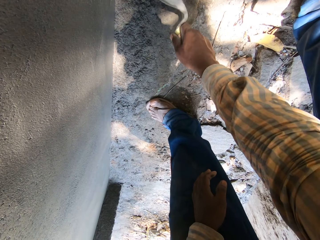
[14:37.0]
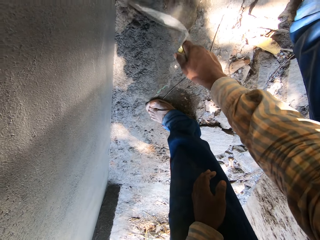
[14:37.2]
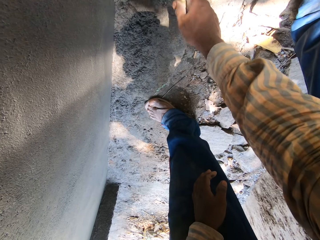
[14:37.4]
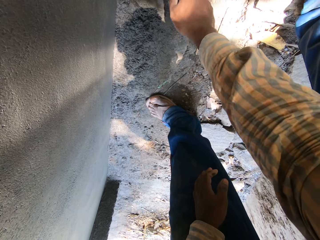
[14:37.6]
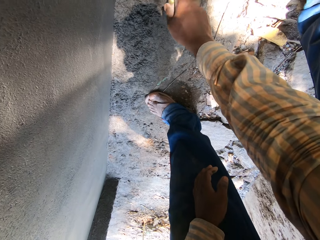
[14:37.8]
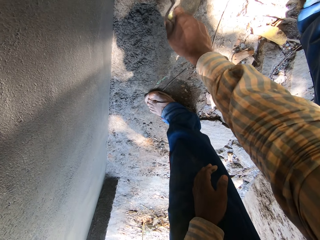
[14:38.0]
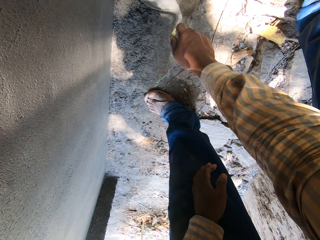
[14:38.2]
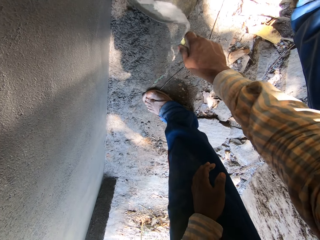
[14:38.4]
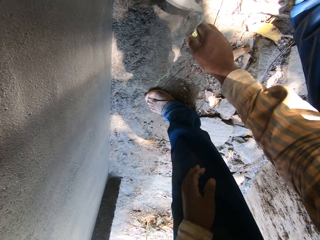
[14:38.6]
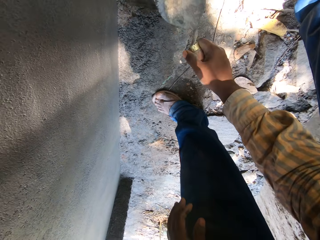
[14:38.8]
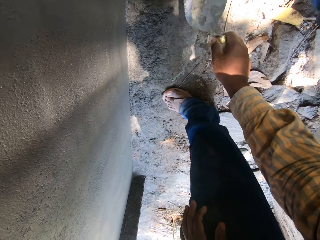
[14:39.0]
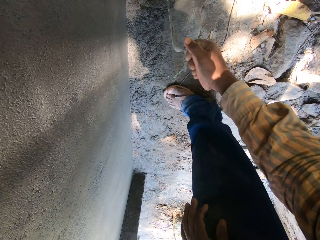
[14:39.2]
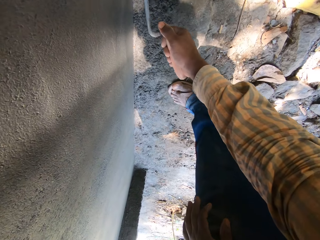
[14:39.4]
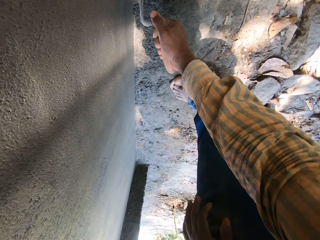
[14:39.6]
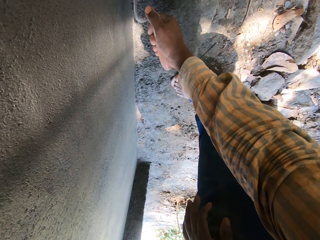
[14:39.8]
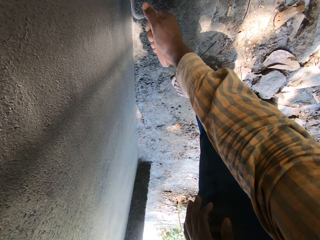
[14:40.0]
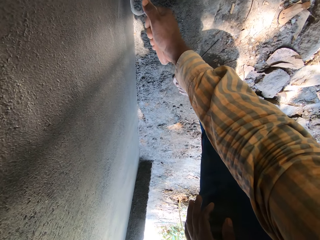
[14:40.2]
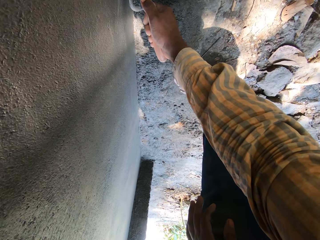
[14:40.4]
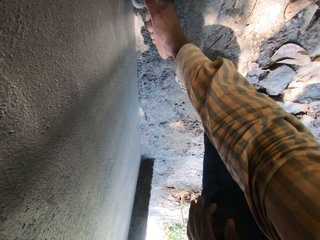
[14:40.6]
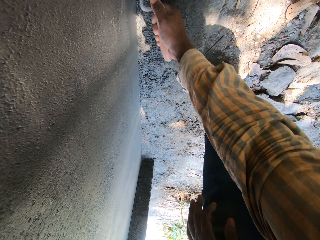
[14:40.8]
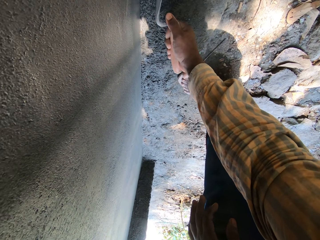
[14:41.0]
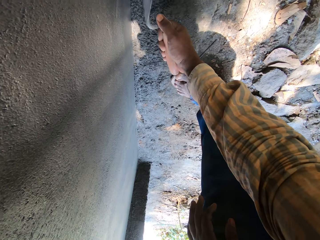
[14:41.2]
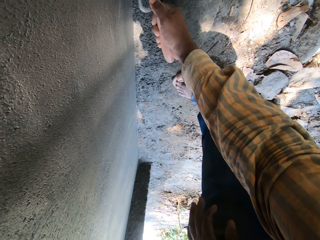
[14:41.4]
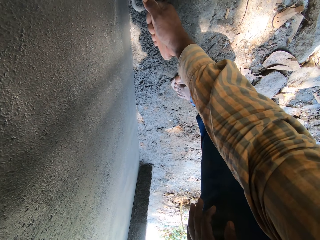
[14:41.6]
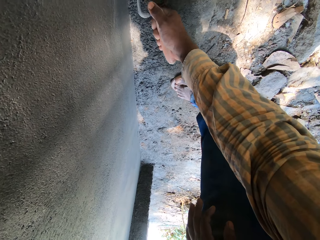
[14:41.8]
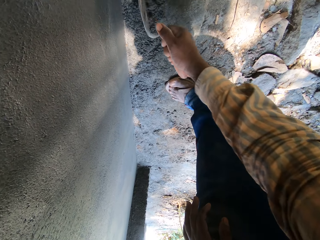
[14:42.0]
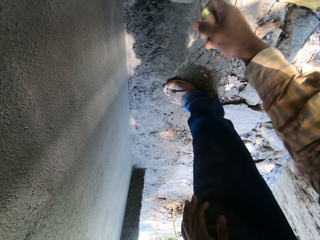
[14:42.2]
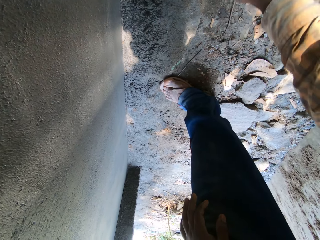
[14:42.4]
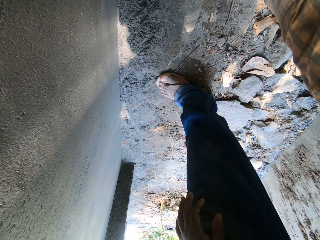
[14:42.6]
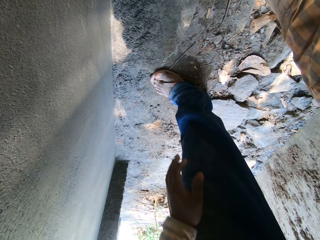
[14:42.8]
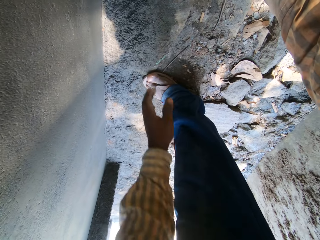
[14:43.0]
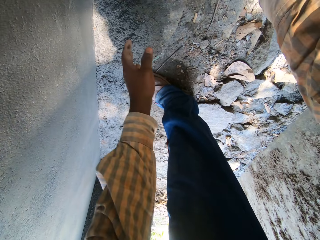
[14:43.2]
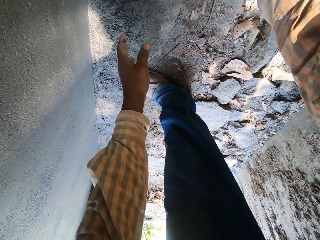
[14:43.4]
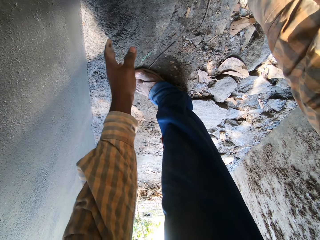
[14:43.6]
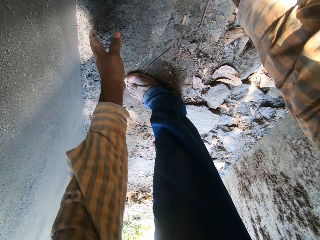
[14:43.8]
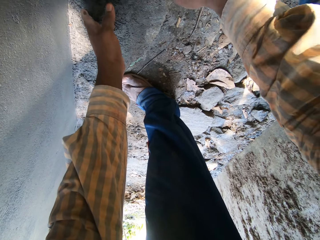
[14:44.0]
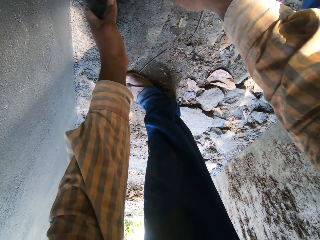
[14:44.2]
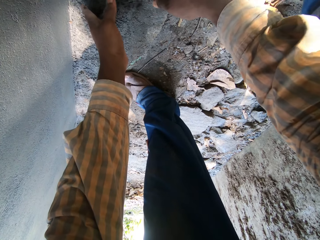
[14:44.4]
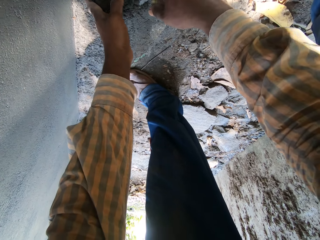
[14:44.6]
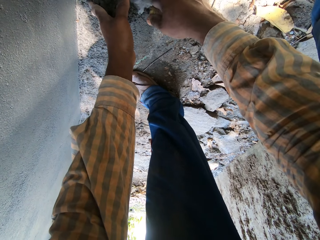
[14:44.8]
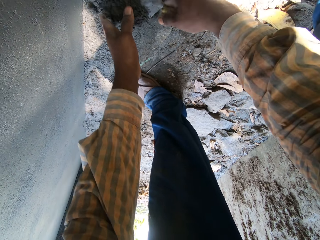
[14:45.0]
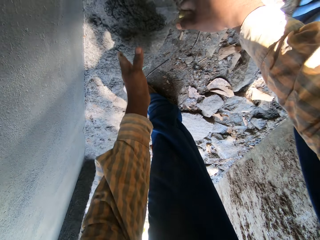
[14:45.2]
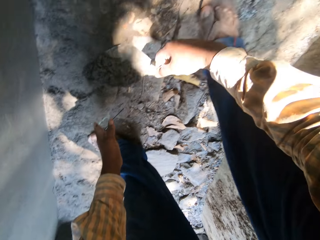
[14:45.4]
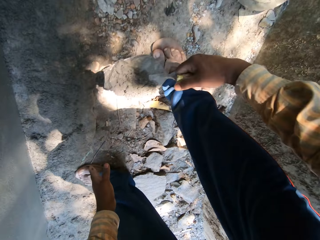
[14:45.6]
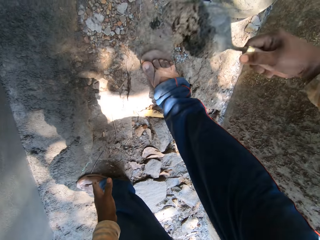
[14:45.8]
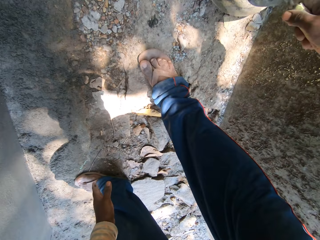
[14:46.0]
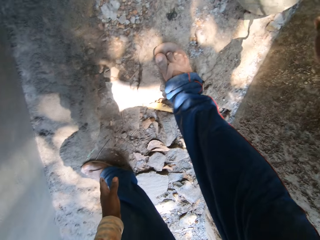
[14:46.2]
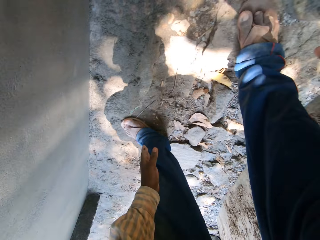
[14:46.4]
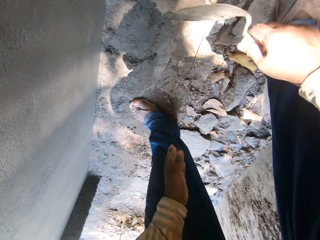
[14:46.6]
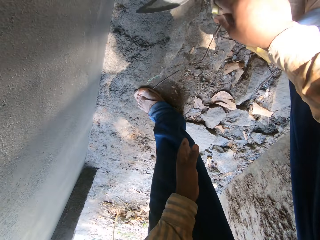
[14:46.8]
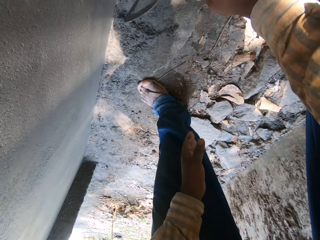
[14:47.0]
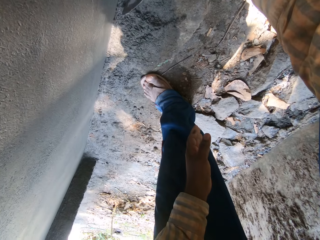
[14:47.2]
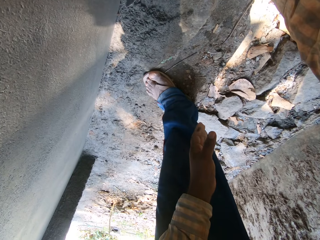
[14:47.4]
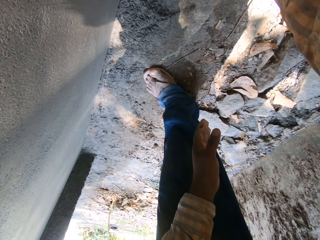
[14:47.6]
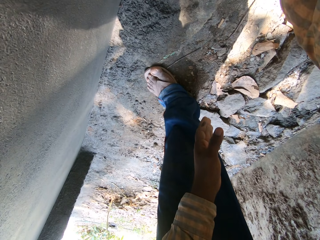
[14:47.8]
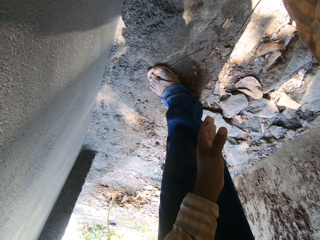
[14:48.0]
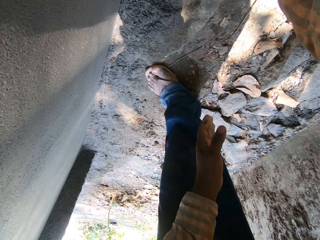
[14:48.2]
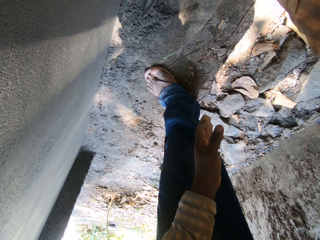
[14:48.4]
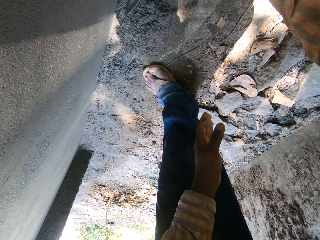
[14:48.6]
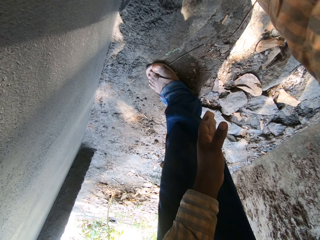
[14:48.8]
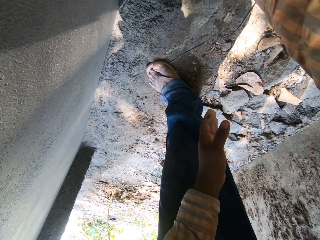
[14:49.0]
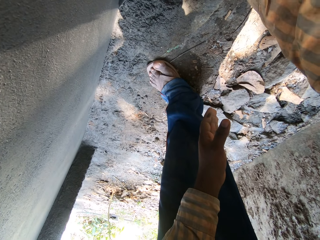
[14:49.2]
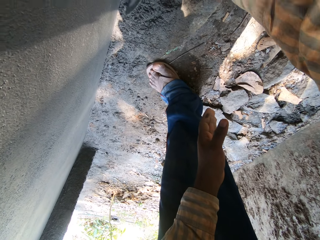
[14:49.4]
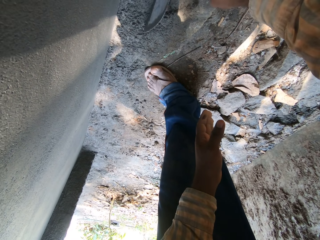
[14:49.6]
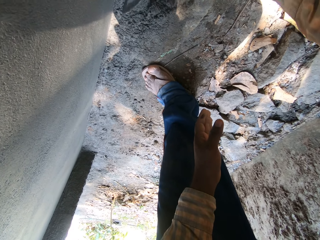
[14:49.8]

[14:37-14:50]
The camera wearer packs the cement mortar from the ground with the hand trowel in his right hand and his left hand. He pours the cement mortar in the headpan on the ground with the hand trowel in his right hand. He scrapes some cement mortar from the ground with the hand trowel in his right hand.

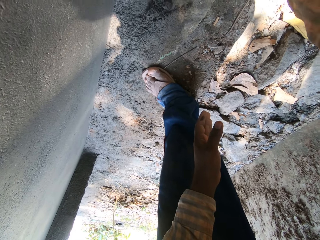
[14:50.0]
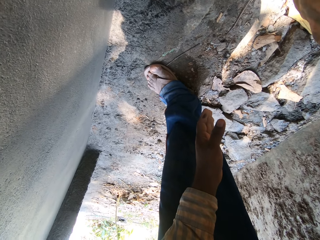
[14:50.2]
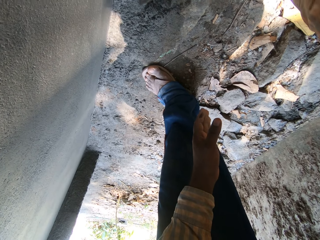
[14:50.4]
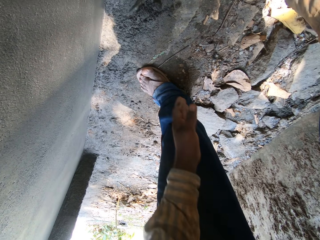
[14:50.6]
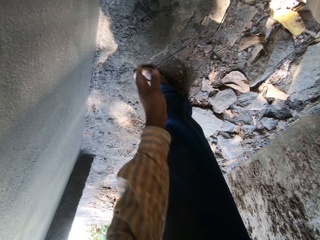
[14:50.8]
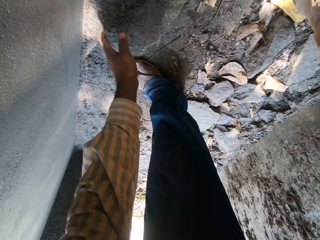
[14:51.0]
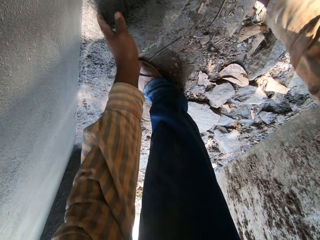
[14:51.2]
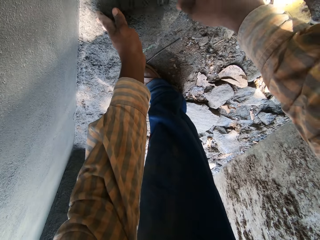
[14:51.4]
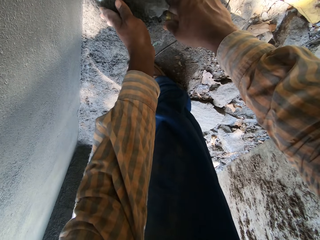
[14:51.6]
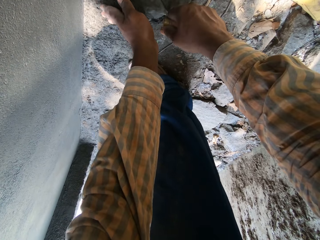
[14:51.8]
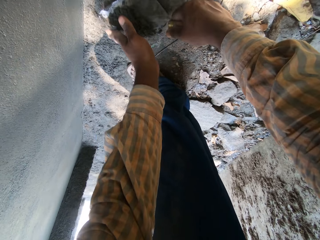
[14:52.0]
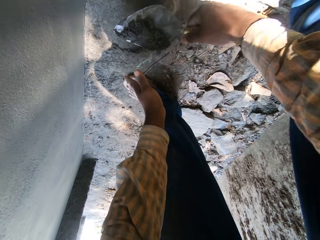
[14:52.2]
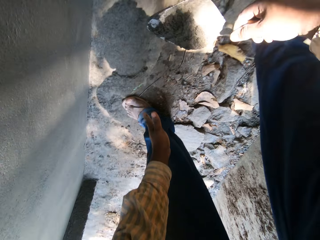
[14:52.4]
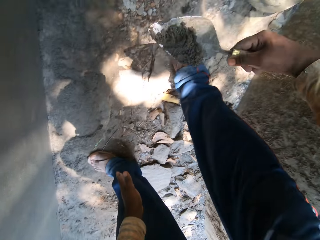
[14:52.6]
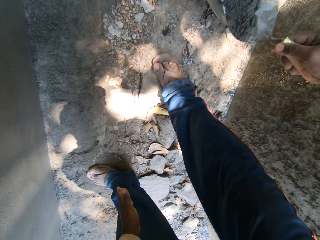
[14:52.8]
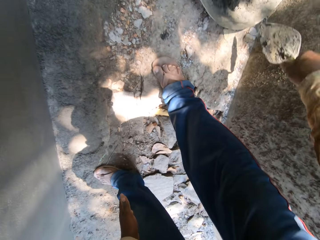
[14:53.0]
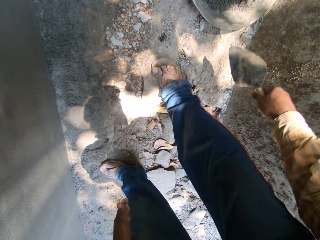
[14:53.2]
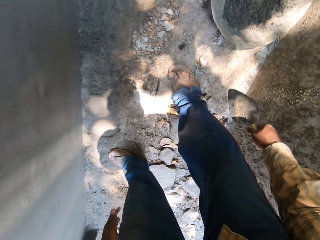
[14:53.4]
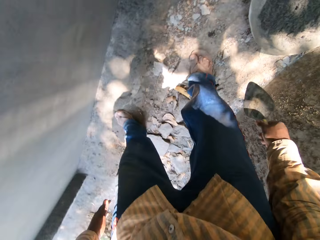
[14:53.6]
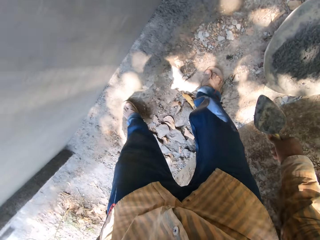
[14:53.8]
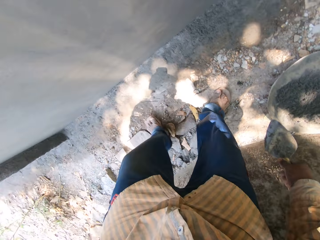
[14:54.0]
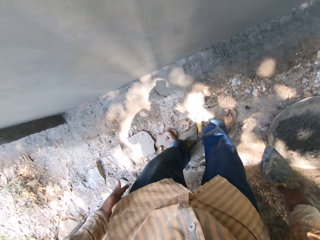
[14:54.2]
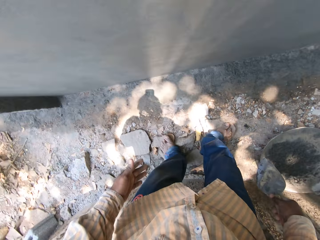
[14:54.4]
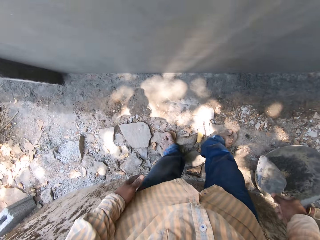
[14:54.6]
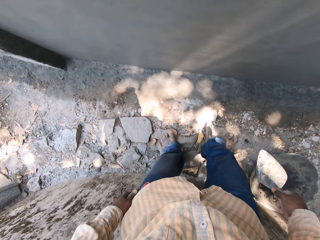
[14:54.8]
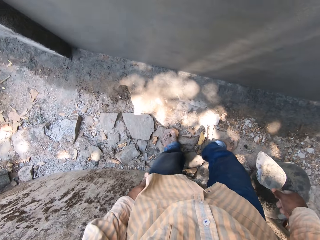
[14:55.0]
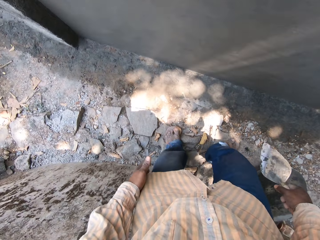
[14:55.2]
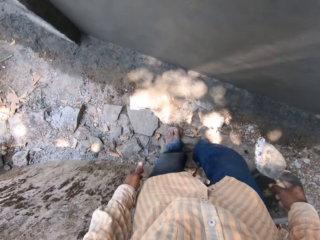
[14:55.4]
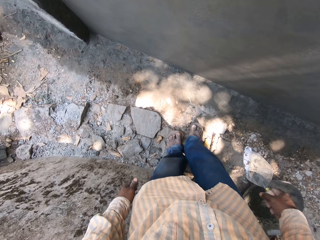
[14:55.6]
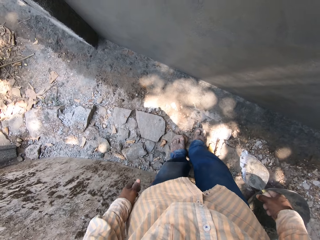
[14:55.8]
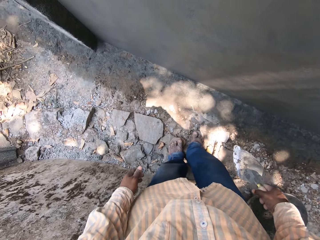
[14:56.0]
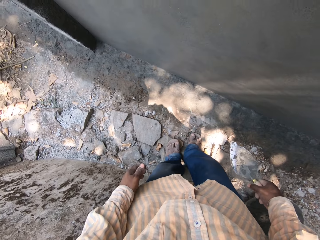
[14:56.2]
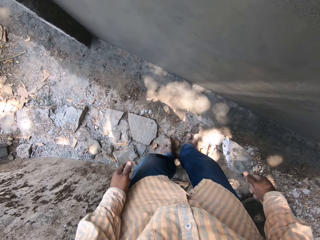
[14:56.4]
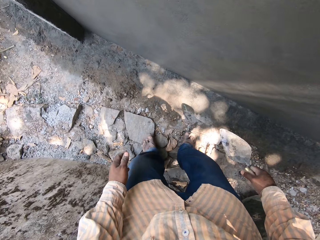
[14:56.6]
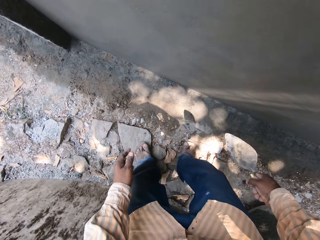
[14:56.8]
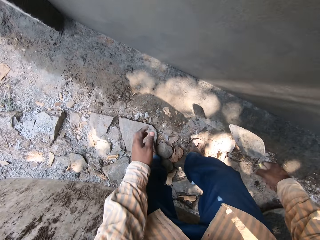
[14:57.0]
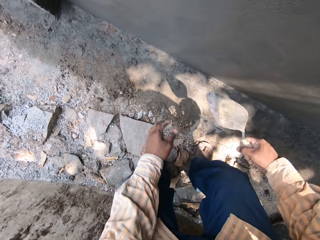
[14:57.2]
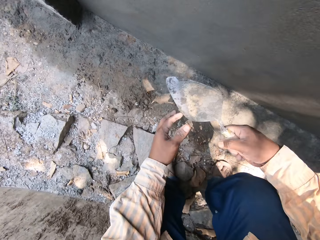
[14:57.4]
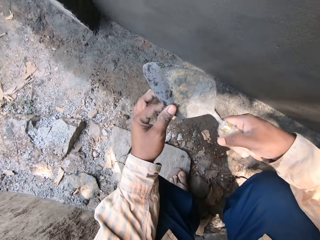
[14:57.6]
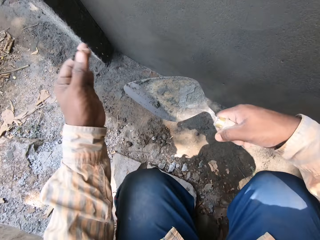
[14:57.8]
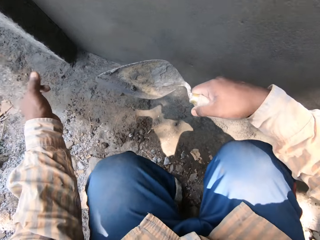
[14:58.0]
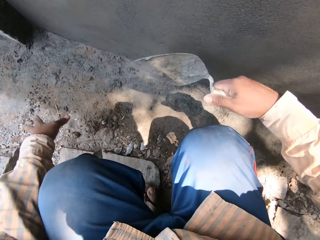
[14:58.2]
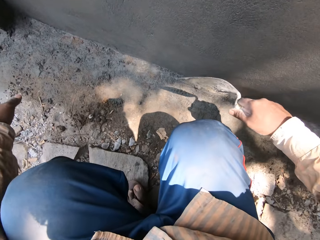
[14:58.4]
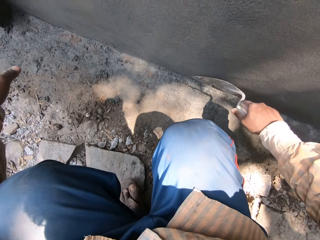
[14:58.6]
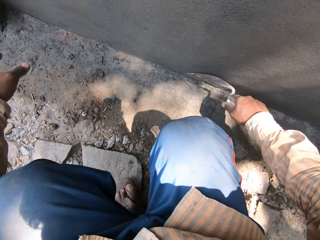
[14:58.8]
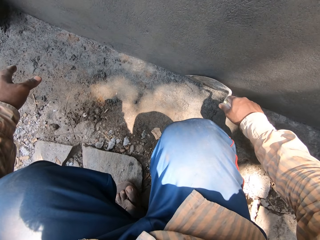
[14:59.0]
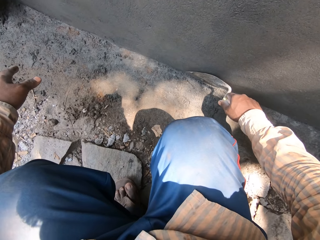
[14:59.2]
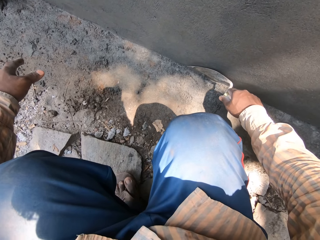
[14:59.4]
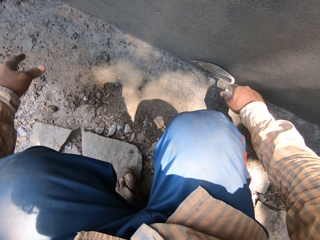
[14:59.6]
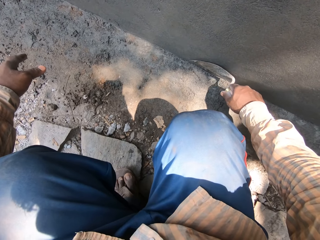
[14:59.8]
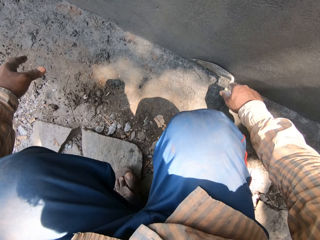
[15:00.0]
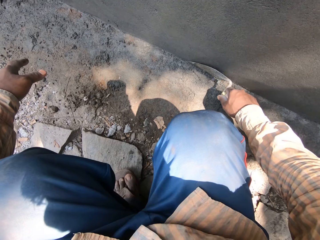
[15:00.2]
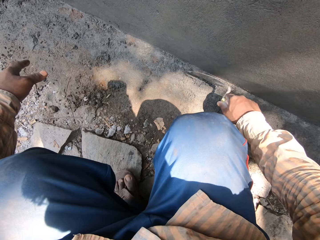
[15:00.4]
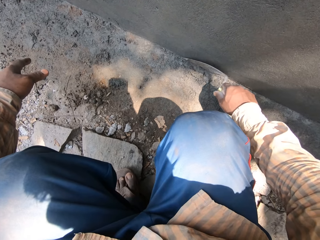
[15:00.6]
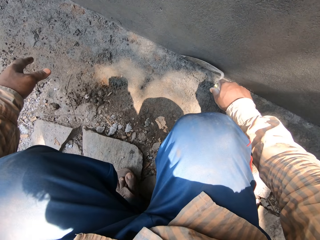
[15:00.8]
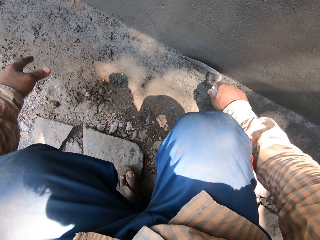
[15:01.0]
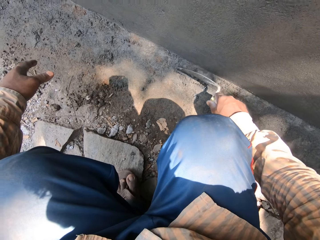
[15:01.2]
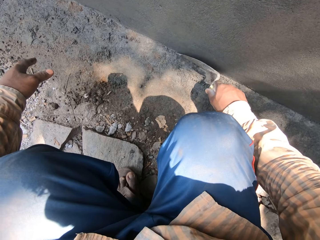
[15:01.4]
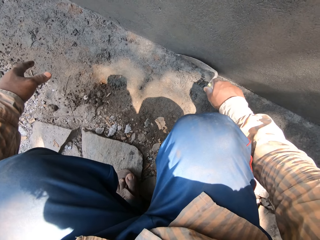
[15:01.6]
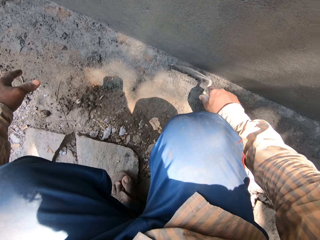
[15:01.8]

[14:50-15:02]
The camera wearer packs the cement mortar from the ground with the hand trowel in his right hand and his left hand. He pours the cement mortar in the headpan on the ground with the hand trowel in his right hand. He adjusts his position. He squats. He slides his left hand across the hand trowel in his right hand. He packs the cement mortar from the ground with the hand trowel in his right hand and his left hand. He scrapes off excess cement with the trowel.
